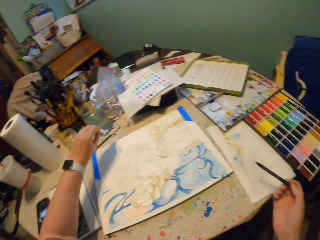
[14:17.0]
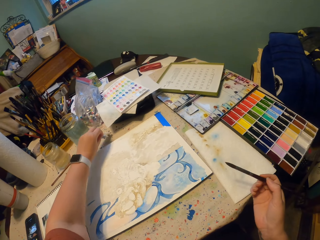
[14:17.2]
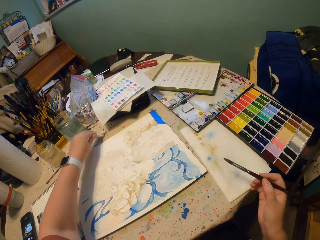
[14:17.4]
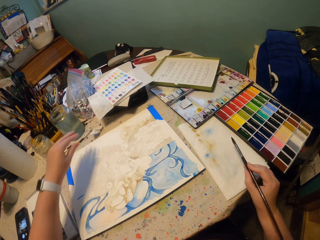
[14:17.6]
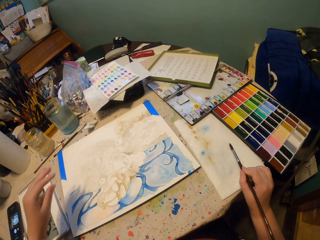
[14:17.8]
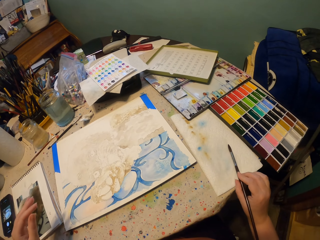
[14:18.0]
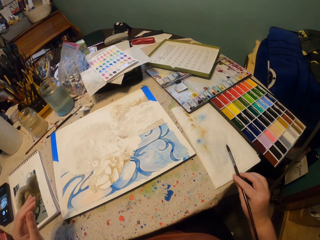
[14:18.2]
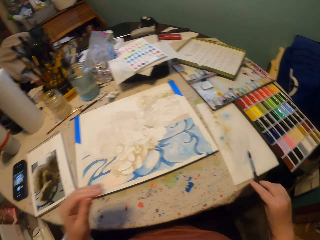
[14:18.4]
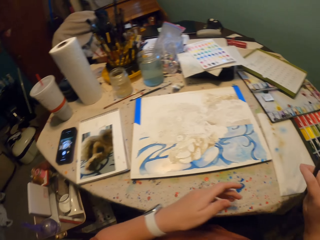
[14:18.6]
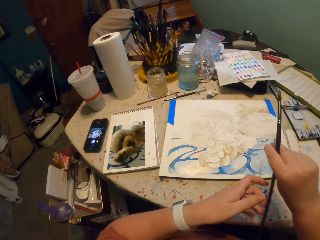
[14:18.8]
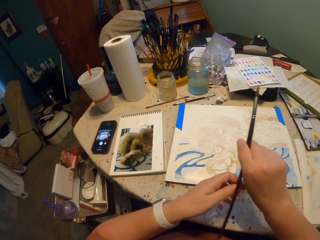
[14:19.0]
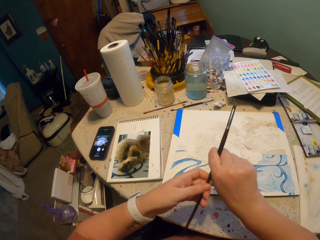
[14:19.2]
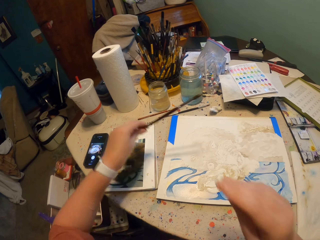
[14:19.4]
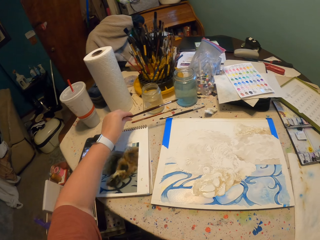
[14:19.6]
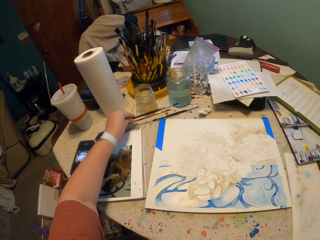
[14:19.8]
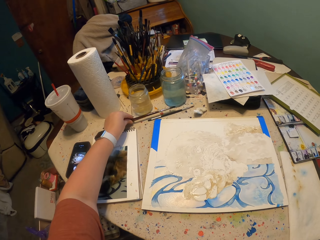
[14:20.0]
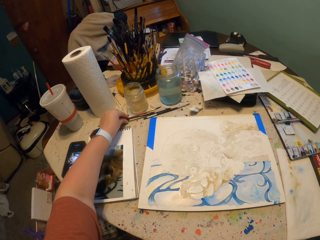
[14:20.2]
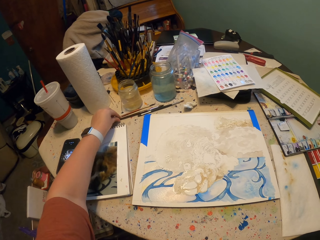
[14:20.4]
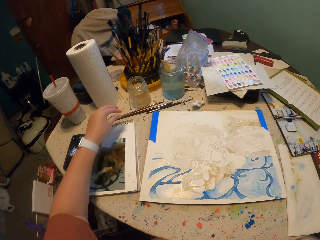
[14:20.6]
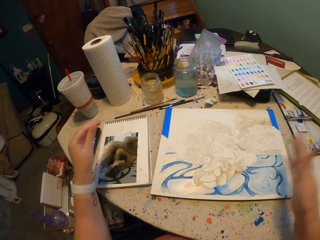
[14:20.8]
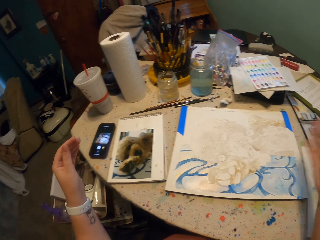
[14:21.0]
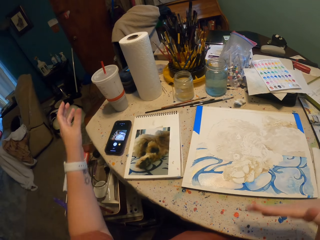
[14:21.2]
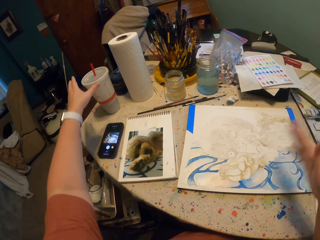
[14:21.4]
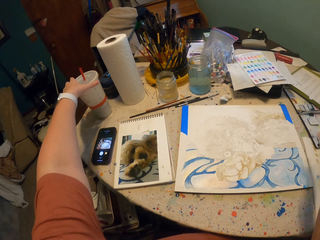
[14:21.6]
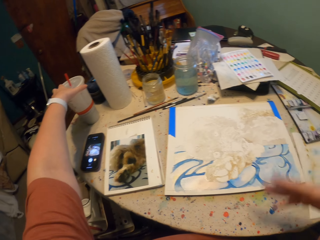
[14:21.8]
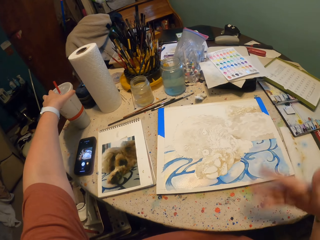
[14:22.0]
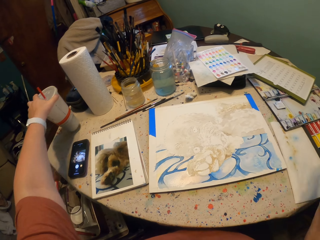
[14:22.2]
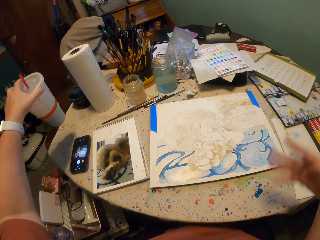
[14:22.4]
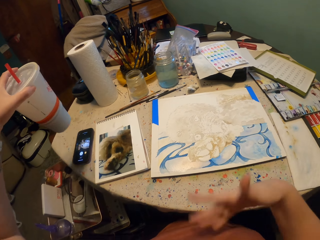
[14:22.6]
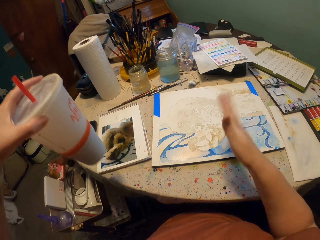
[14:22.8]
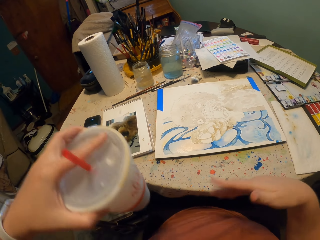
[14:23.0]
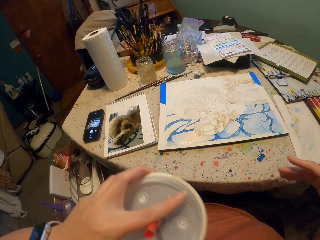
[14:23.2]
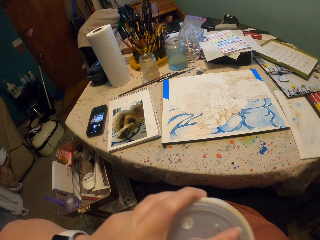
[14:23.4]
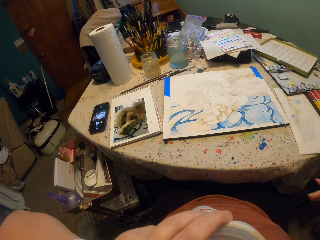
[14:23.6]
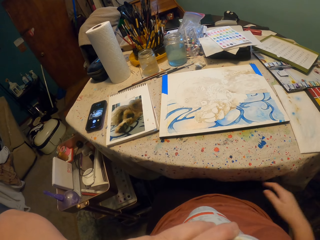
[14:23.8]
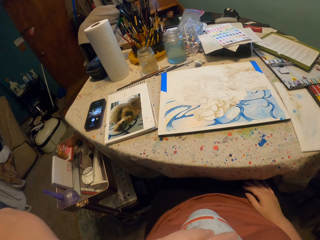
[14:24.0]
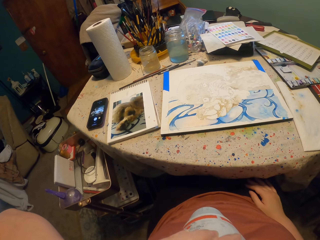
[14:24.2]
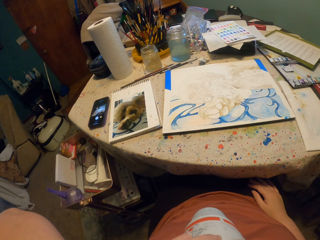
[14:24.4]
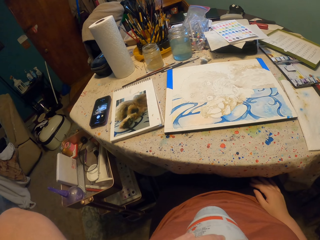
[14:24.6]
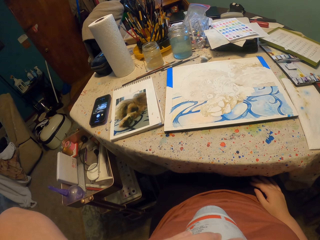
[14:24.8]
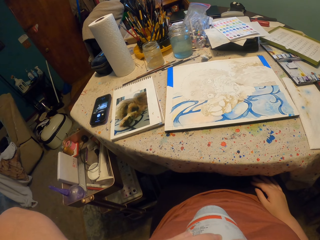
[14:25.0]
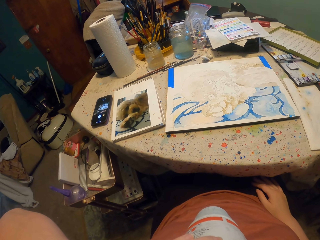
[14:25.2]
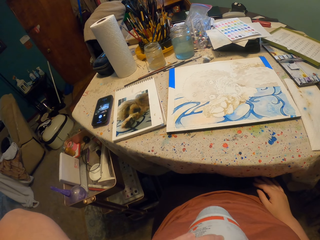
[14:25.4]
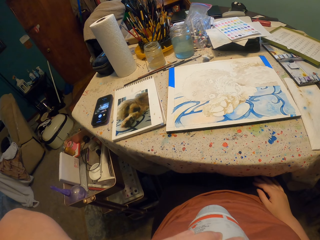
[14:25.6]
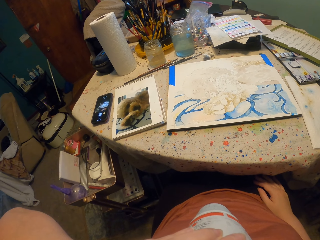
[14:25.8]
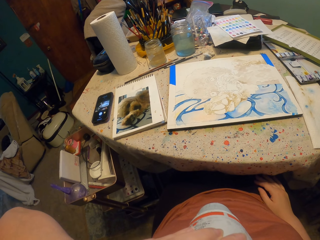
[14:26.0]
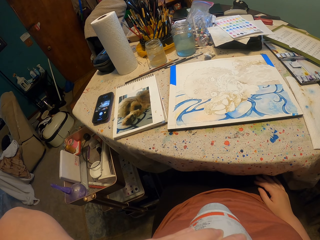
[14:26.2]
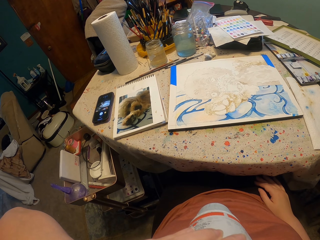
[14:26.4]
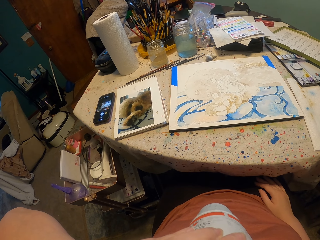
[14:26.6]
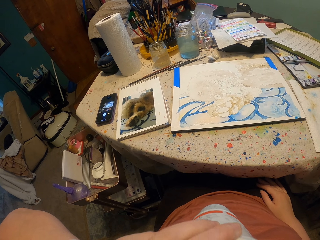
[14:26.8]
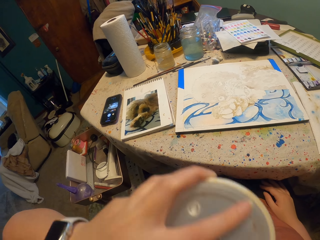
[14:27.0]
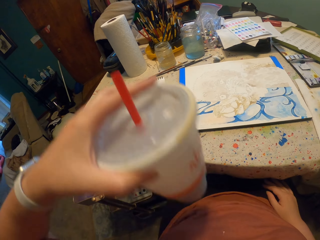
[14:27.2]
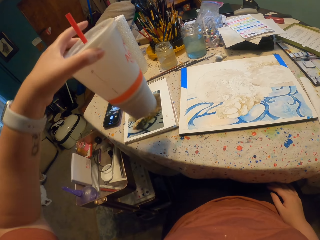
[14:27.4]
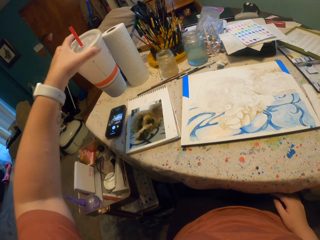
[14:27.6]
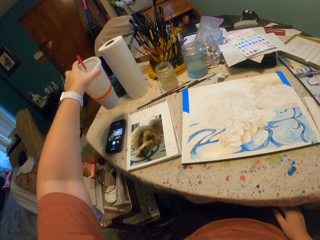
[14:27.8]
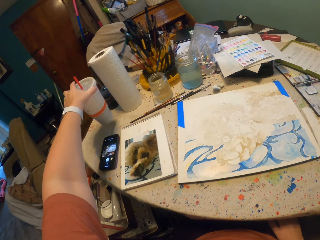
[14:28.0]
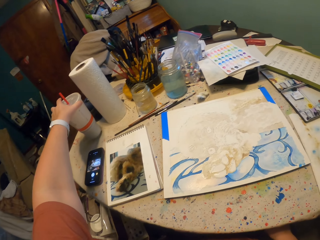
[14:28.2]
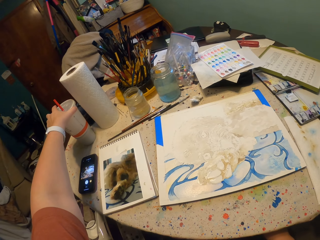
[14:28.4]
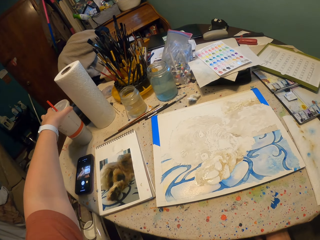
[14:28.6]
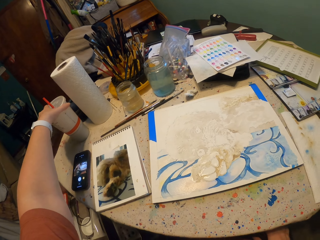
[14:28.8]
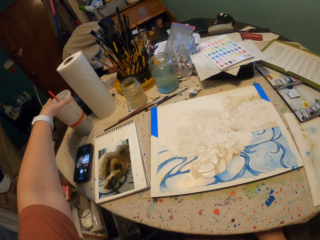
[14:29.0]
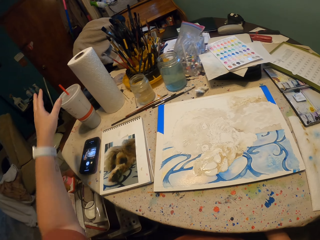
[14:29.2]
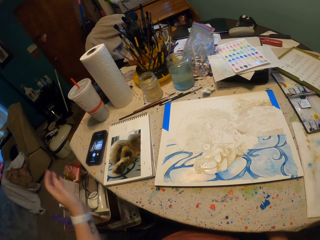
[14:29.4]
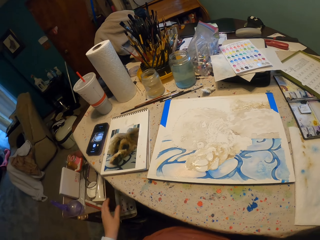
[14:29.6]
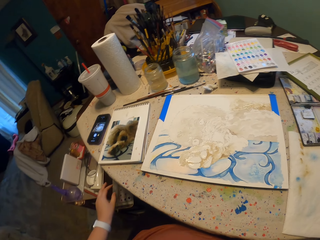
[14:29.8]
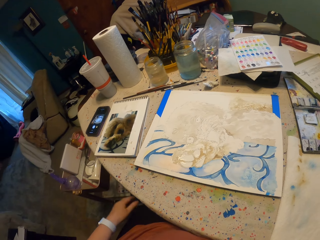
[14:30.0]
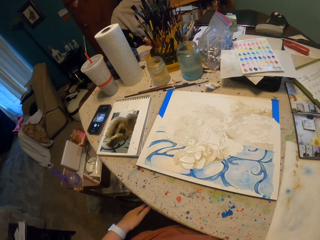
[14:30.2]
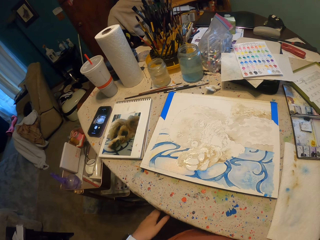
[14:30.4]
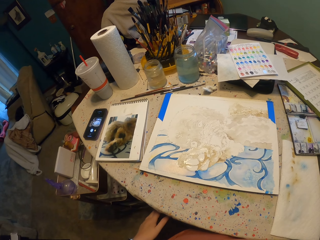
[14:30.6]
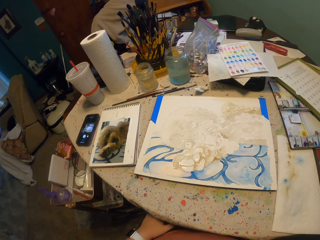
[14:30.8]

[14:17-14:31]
The camera wearer puts the piece of cotton wool on the table. They wipe the brush. They put the brush on the table. They shake their hand. They pick up a tumbler from the table. They drink from the tumbler. They put the tumbler on the table.

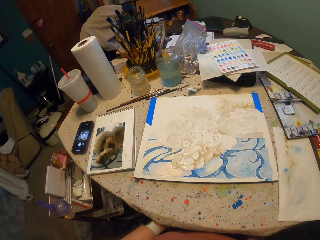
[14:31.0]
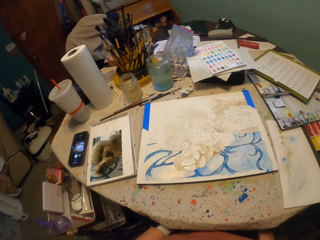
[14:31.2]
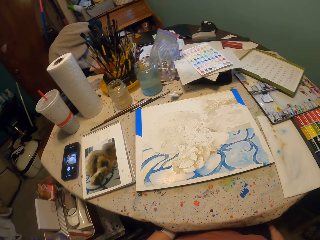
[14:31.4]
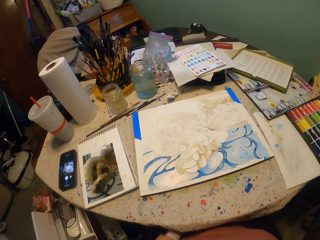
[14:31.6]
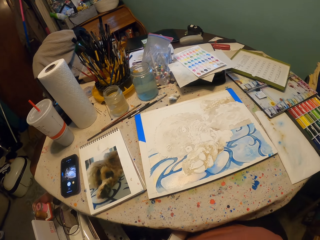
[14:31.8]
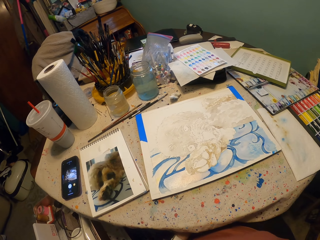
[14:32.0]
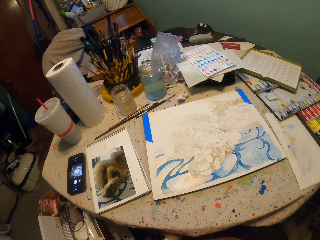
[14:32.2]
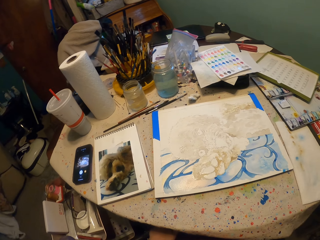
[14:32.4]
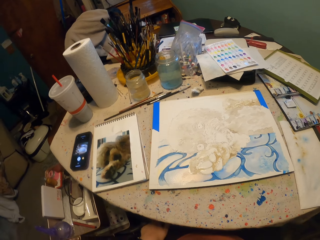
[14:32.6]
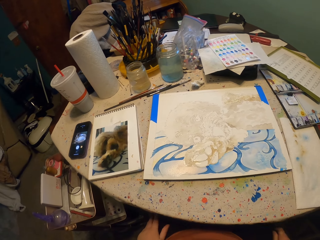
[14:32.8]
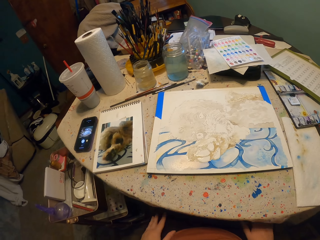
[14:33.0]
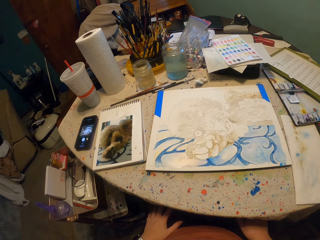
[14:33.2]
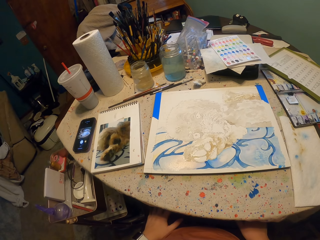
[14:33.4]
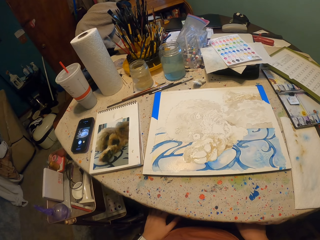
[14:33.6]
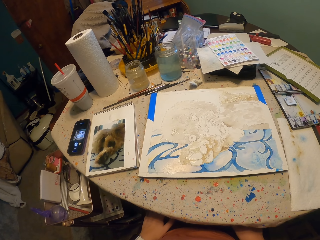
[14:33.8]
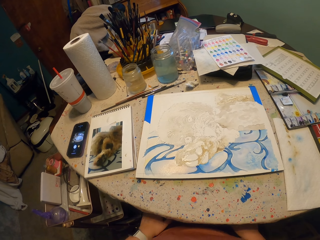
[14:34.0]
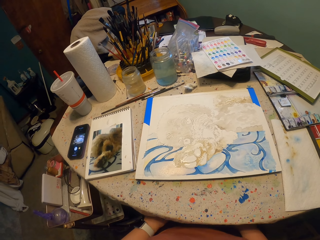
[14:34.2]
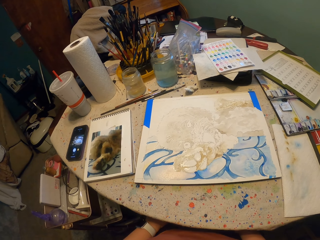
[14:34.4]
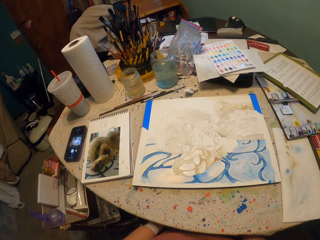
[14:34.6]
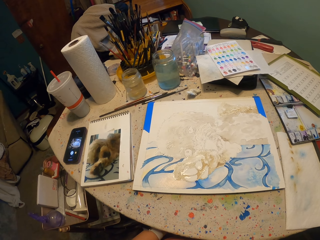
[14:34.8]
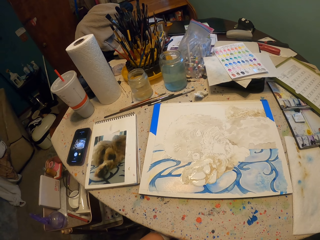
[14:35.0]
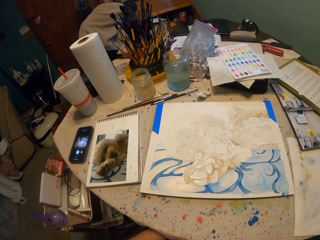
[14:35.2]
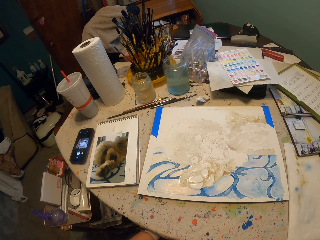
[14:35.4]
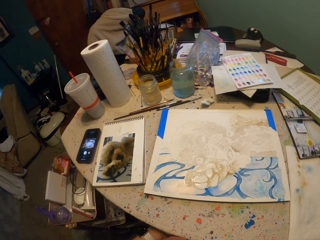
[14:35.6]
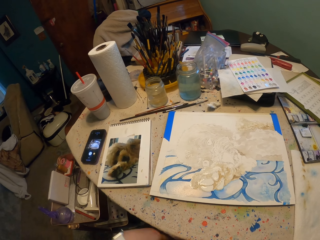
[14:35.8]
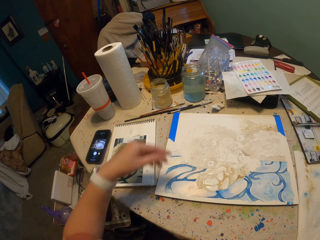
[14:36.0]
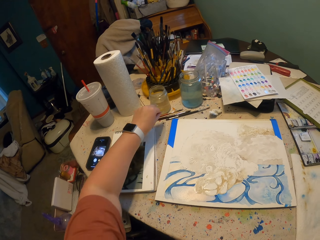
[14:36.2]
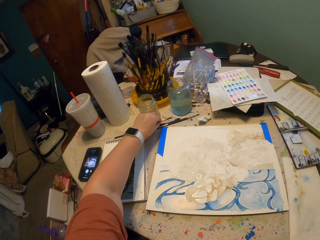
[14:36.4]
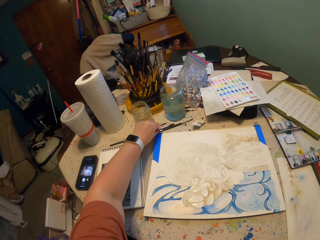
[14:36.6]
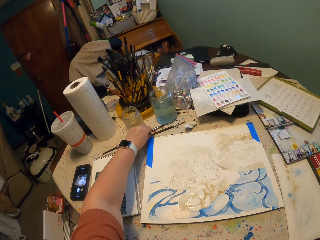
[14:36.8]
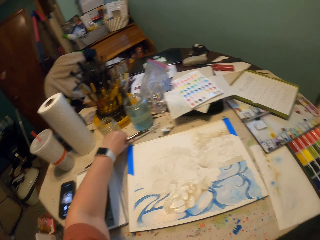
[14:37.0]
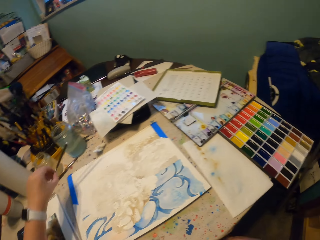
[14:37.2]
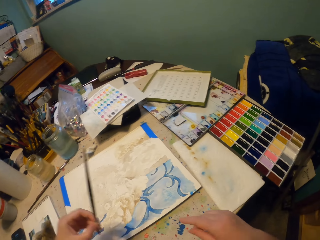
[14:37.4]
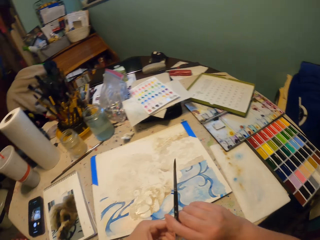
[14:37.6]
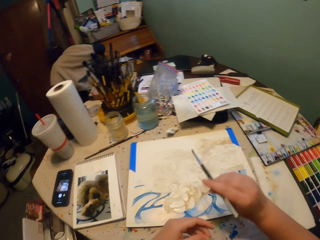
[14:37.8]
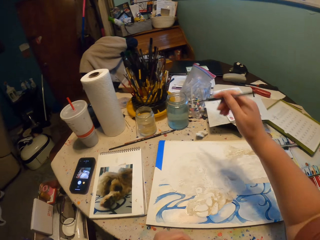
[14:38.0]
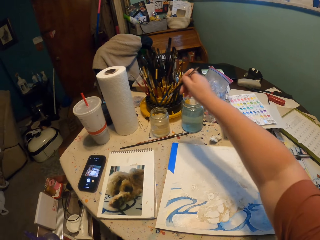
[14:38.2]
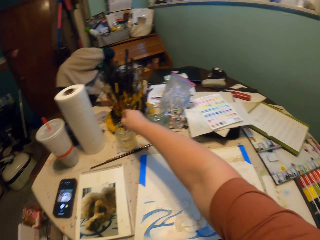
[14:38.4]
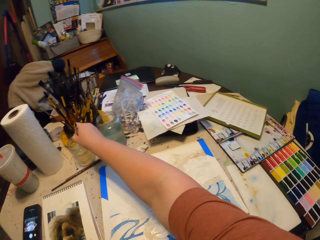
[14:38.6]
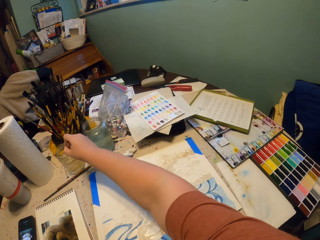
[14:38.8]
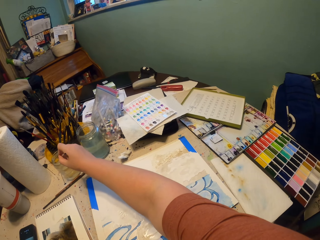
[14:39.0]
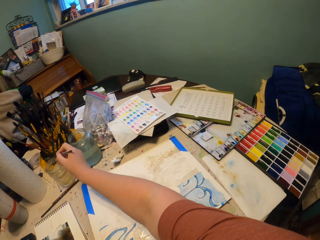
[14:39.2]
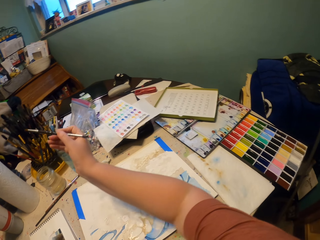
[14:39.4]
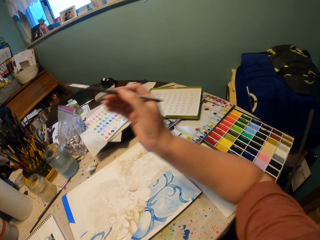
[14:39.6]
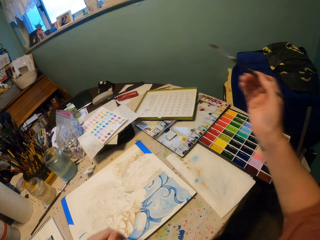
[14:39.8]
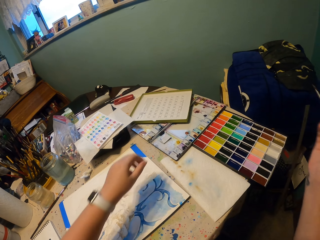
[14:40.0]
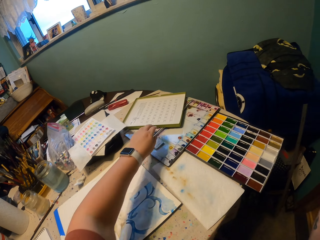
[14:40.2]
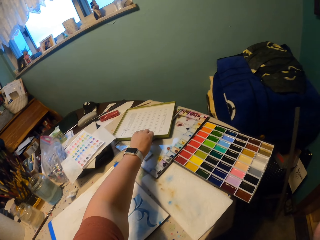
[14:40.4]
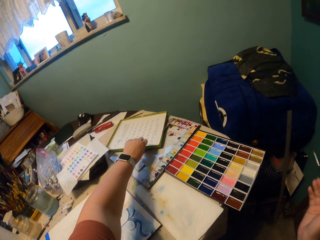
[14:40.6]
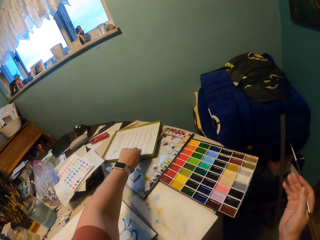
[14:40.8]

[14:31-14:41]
The camera wearer looks around. They pick up a brush from the table. They dip the brush in water.
